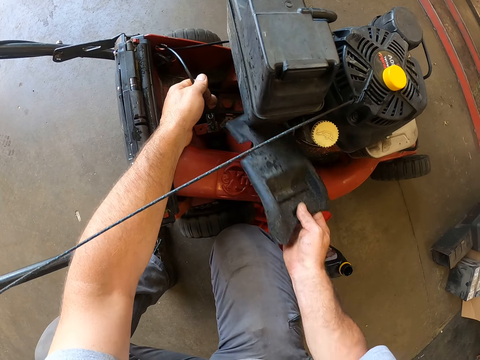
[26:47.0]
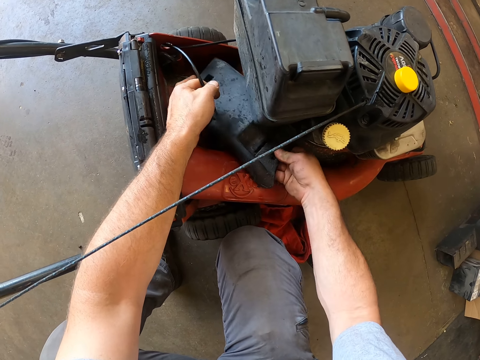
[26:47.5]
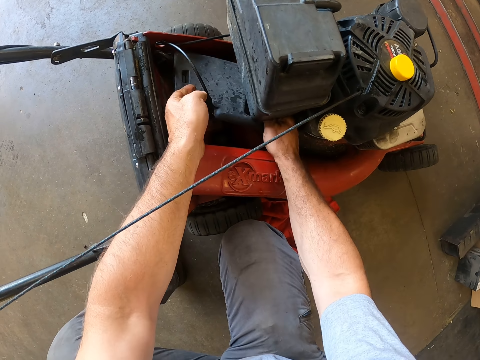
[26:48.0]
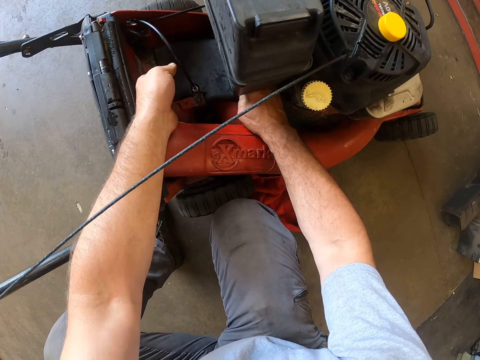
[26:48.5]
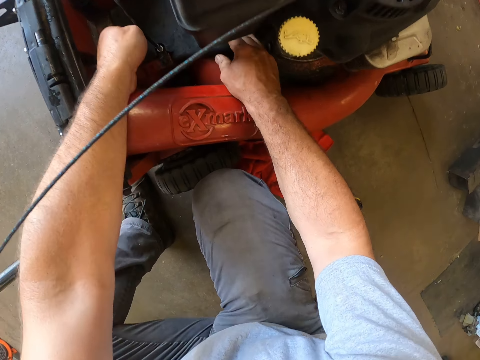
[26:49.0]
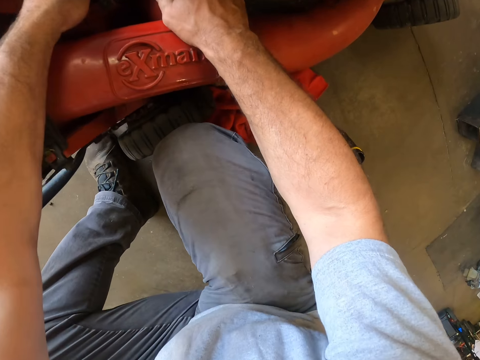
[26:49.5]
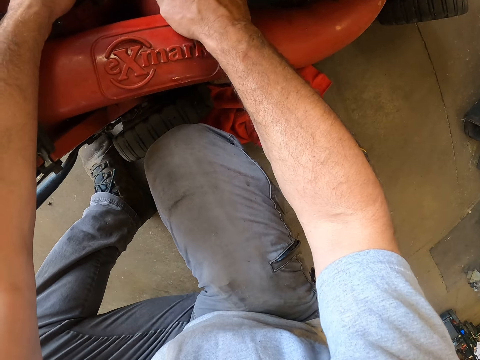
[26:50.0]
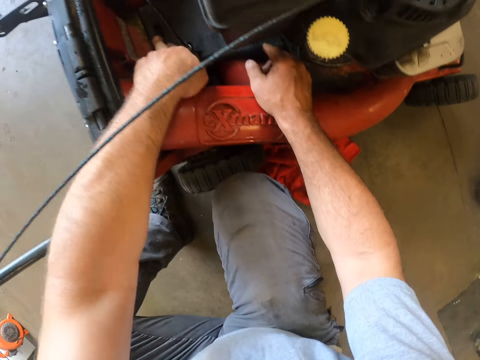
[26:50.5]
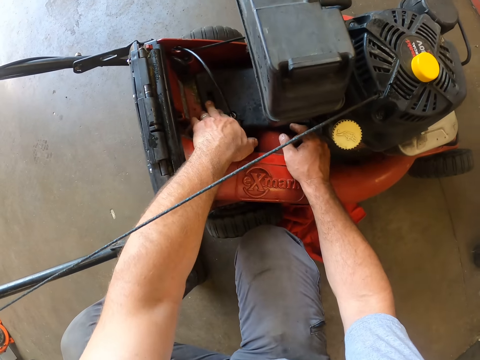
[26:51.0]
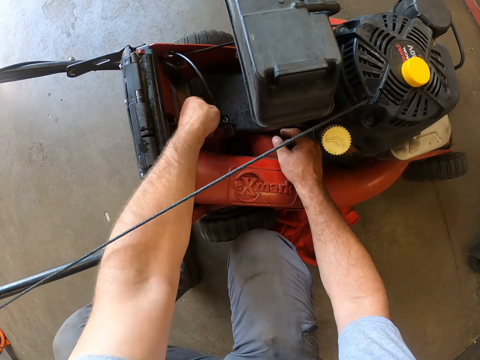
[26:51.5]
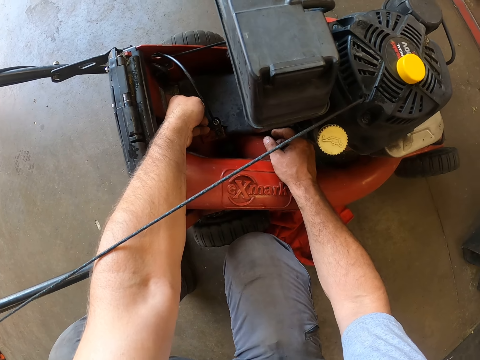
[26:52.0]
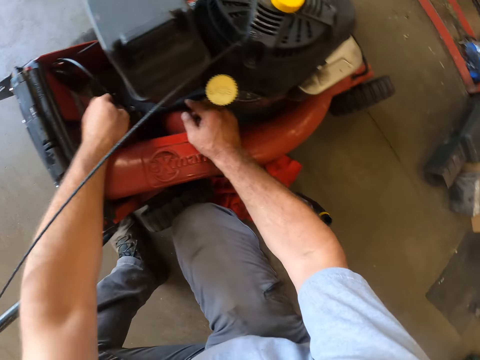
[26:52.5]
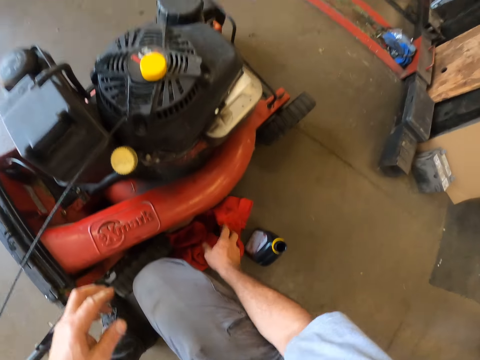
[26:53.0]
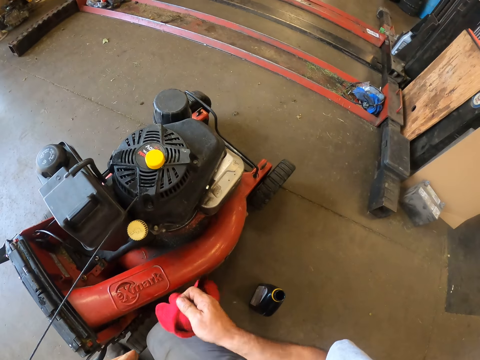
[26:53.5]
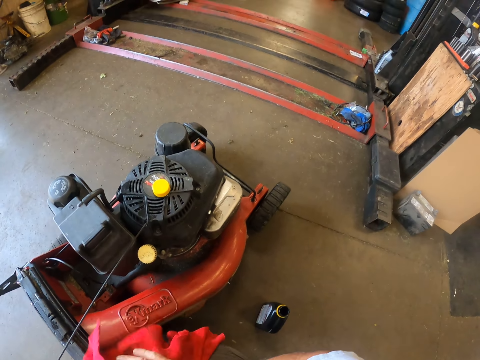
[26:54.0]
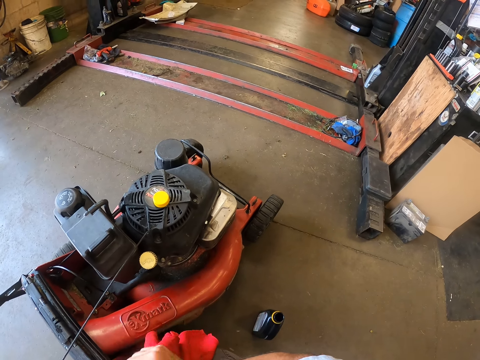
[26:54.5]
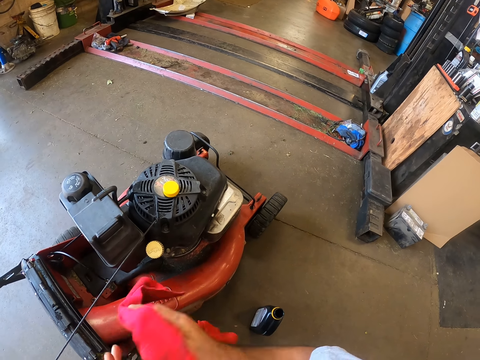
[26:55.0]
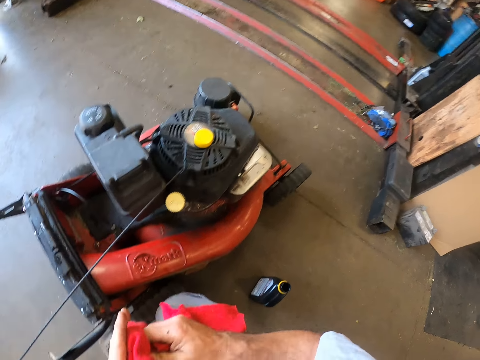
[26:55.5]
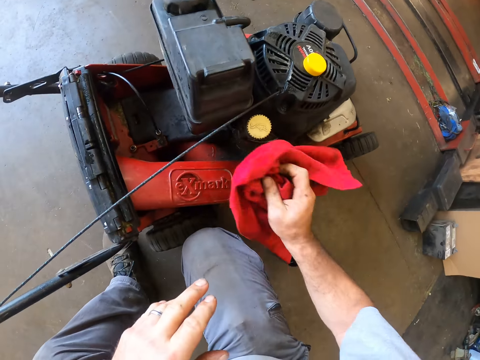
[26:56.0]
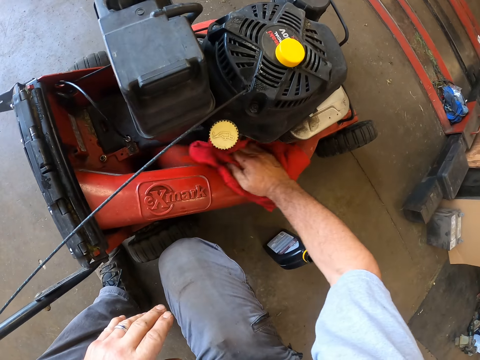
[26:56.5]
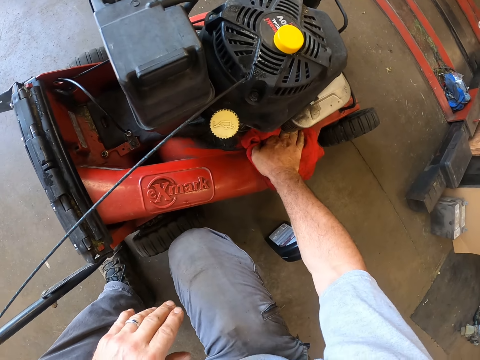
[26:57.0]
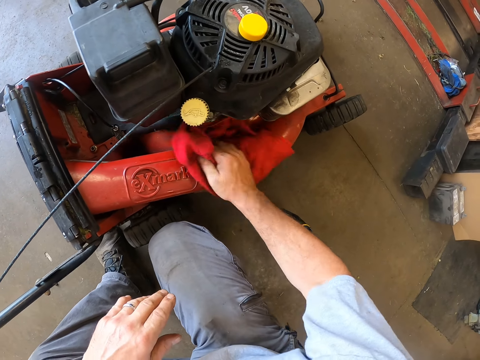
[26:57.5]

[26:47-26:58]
The camera wearer holds a wire with his left hand. He puts the foam into the machine. He picks up the cloth from the ground. He wipes his hands with the cloth. He cleans the machine with the cloth.

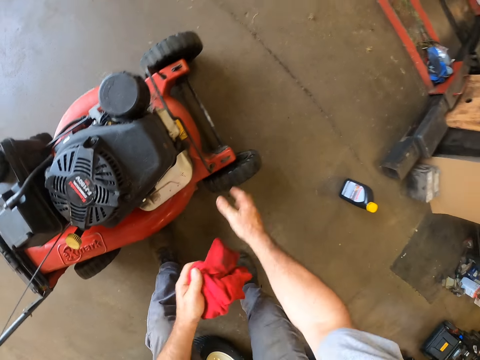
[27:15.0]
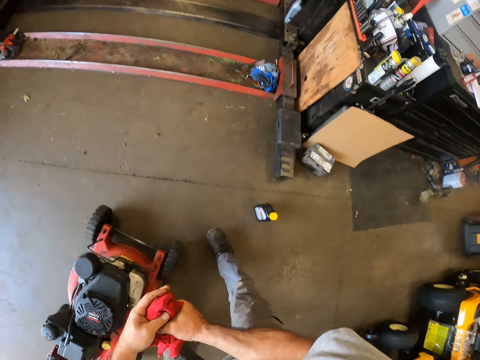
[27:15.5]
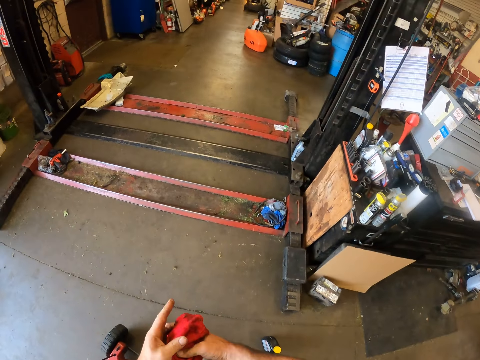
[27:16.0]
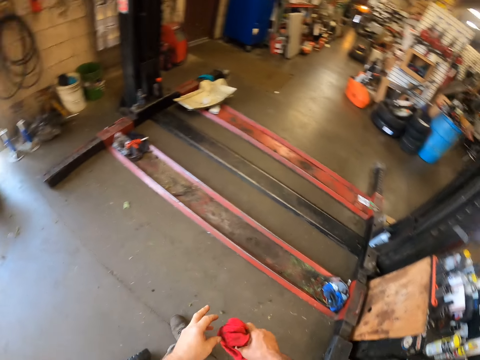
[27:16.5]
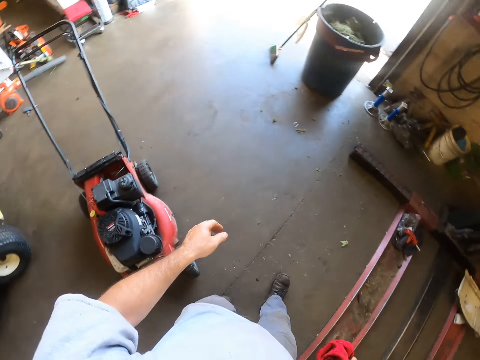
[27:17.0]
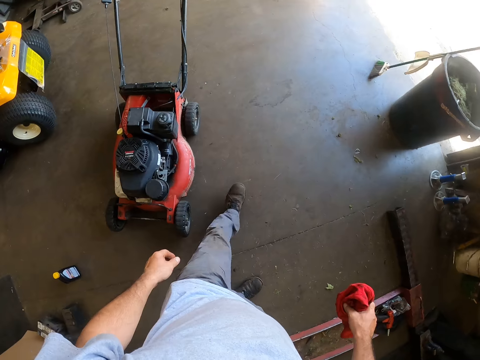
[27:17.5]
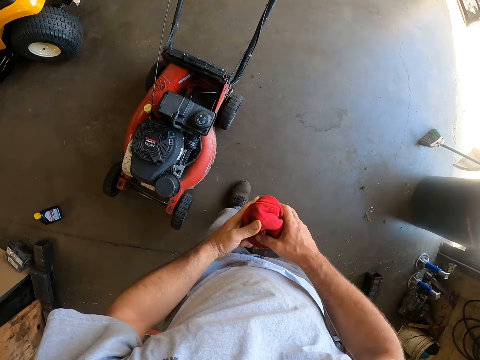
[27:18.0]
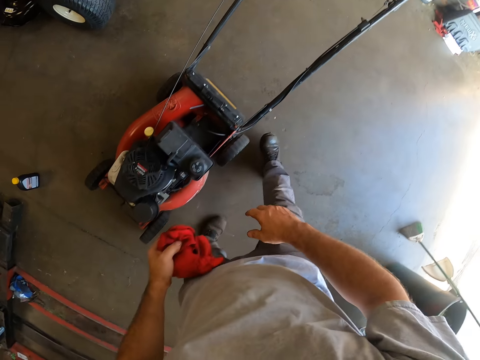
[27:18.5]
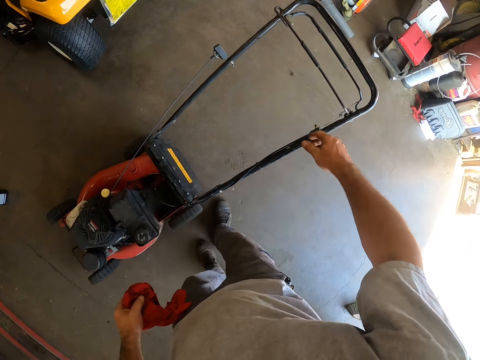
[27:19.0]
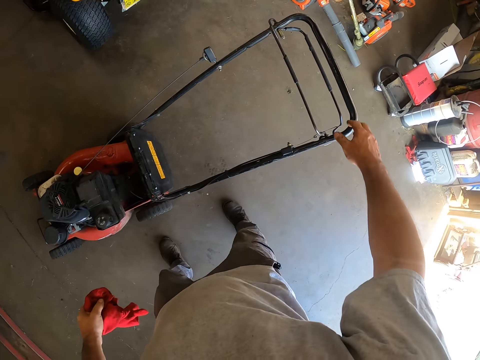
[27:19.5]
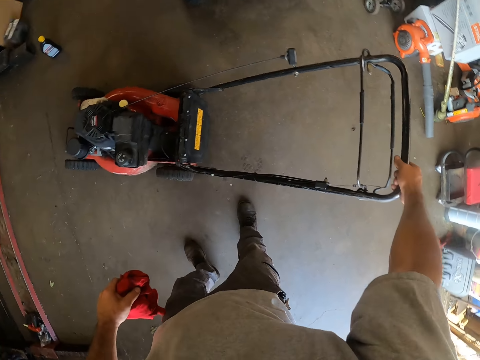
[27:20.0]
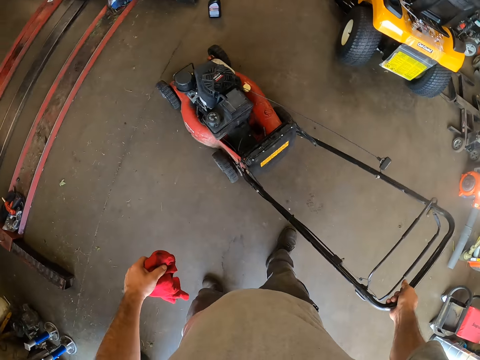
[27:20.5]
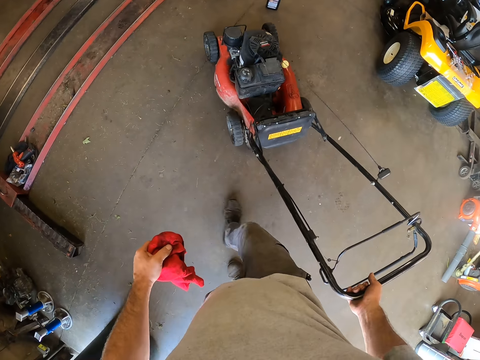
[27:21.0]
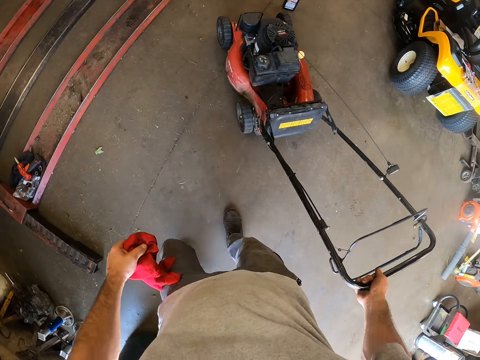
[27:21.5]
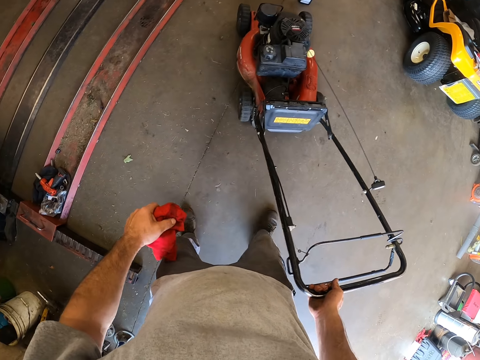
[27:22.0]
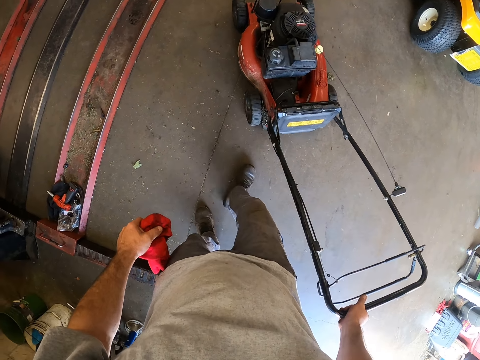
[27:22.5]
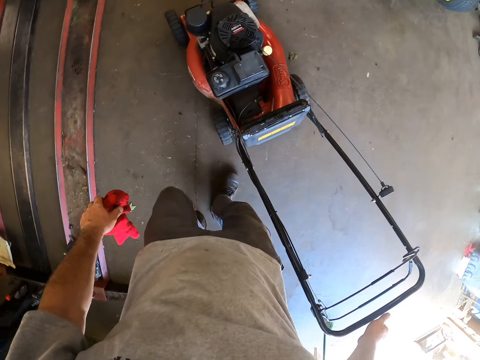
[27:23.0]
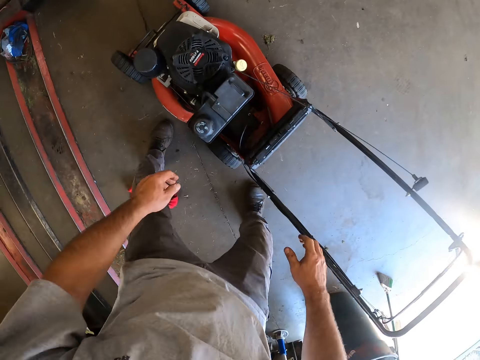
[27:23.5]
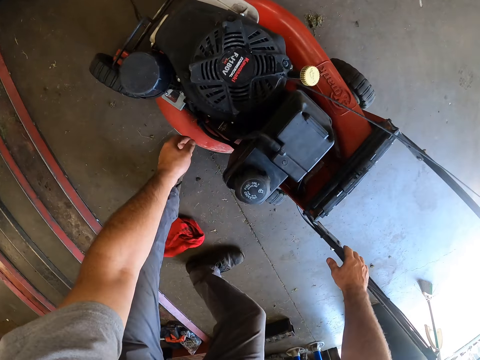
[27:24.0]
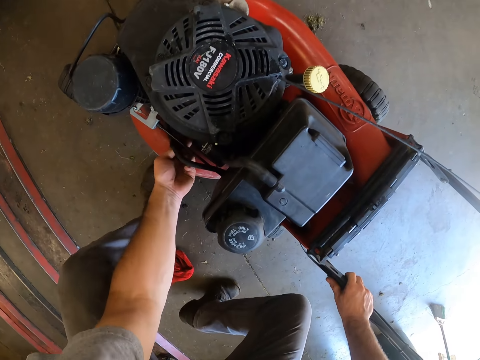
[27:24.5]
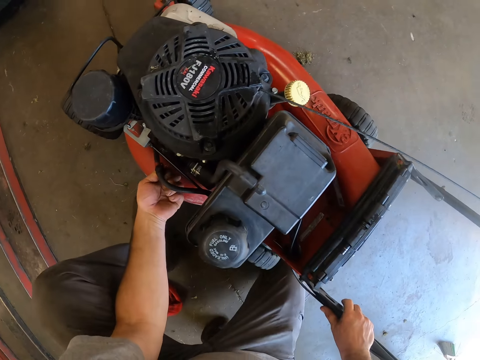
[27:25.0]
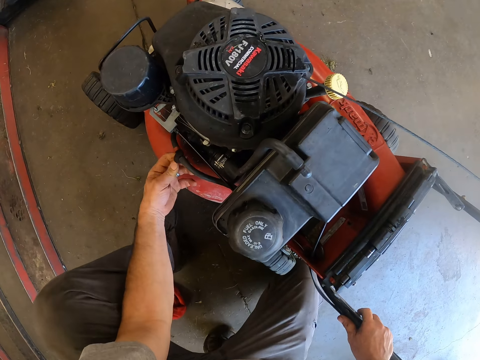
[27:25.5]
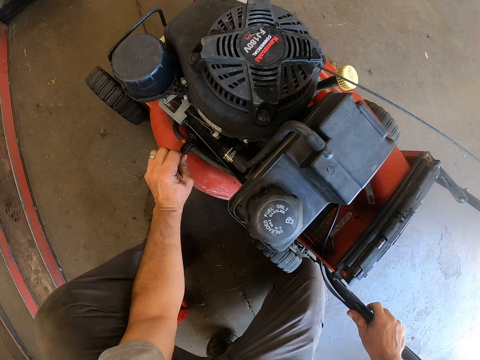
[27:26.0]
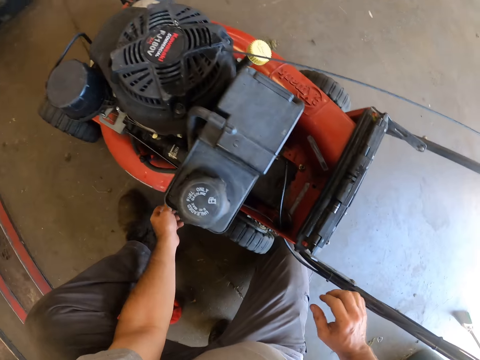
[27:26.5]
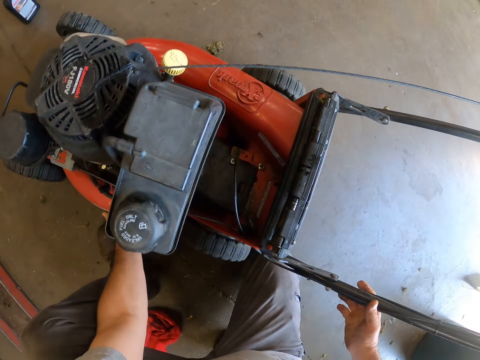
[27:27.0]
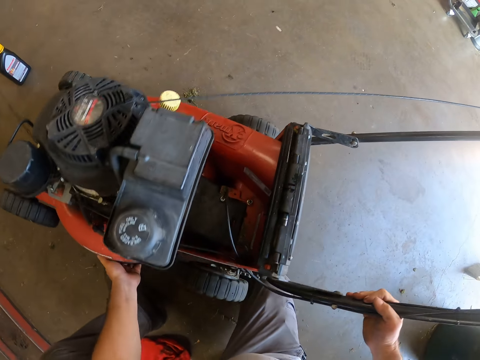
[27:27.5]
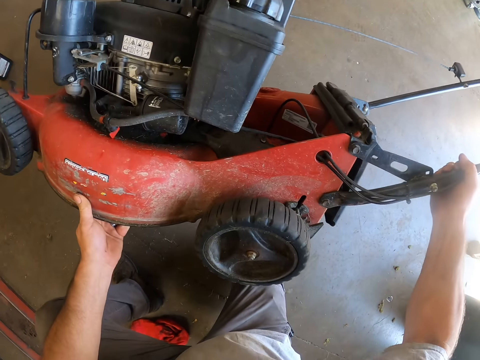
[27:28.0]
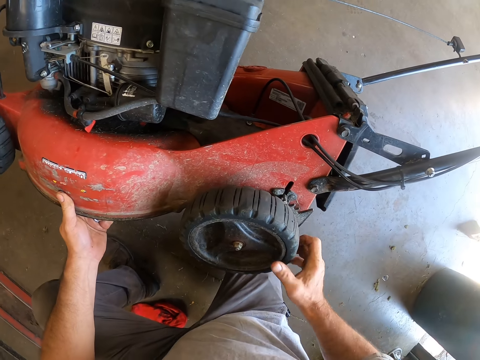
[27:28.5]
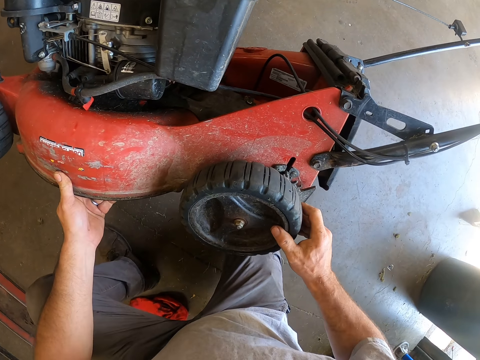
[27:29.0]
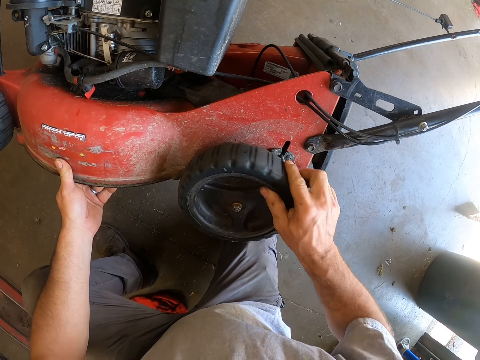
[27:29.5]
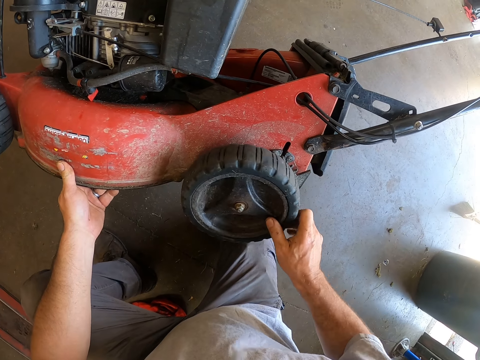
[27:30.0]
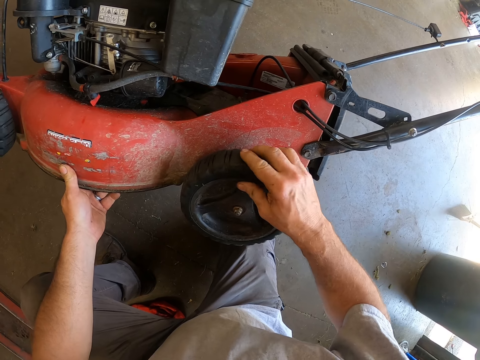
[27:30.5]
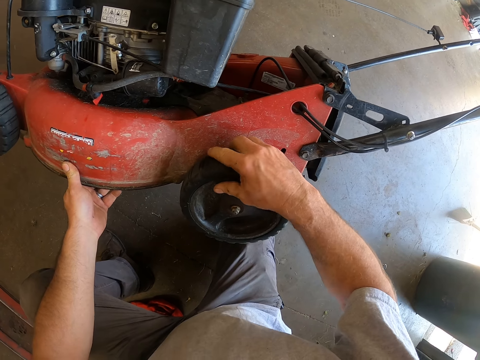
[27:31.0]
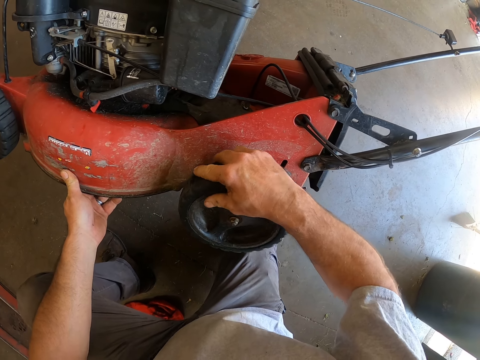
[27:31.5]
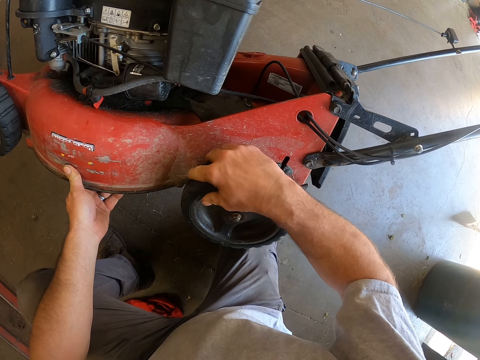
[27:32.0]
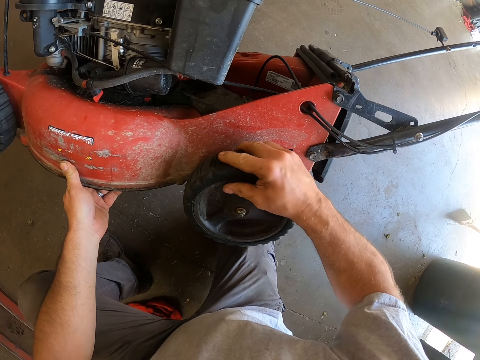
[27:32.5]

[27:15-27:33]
The camera wearer stands upright beside the machine or lawn mower. He moves to the other side of the machine. He holds the handle of the machine. He touches the lawn mower's handle. He pushes the machine. He adjusts a wire in the machine. He touches the side of the lawn mower. He lifts the lawn mower. He tilts the machine sideways. He rolls the left back tyre of the machine with his right hand. He touches the lawn mower wheel.
